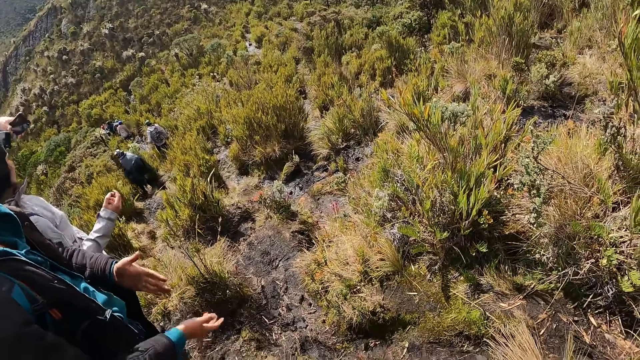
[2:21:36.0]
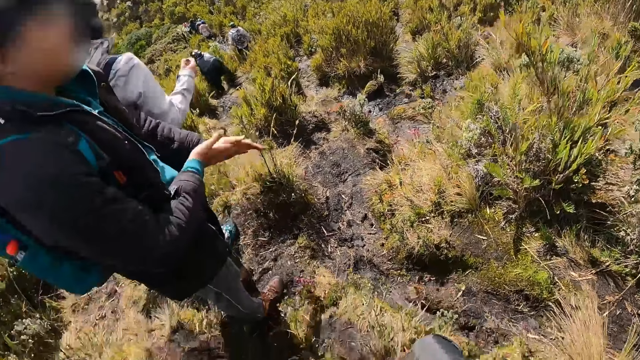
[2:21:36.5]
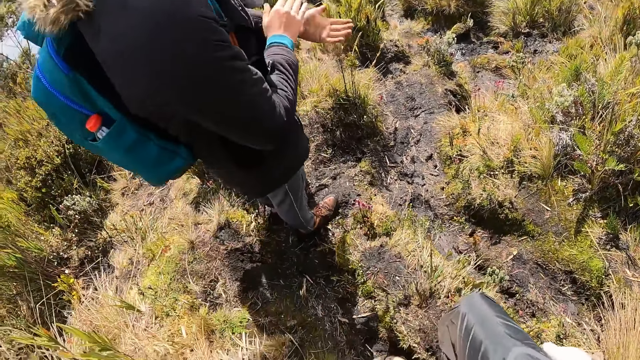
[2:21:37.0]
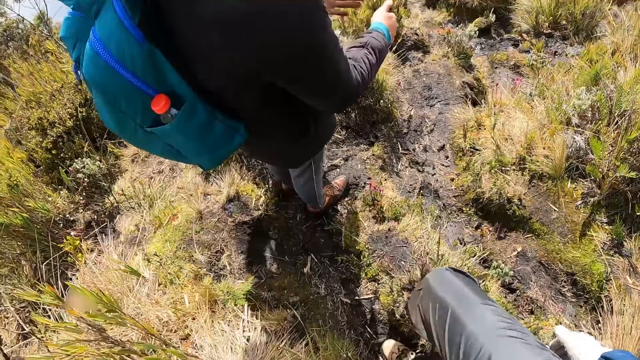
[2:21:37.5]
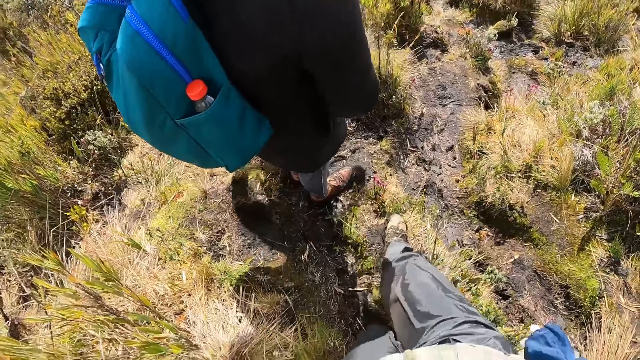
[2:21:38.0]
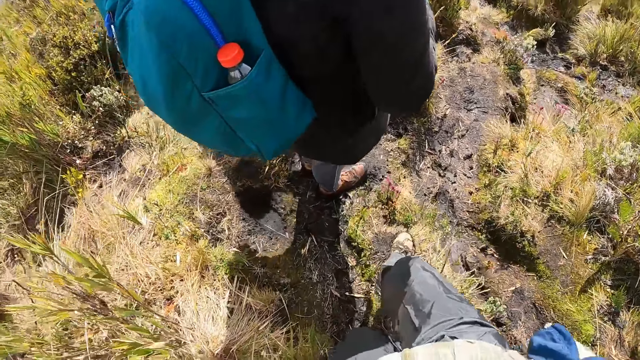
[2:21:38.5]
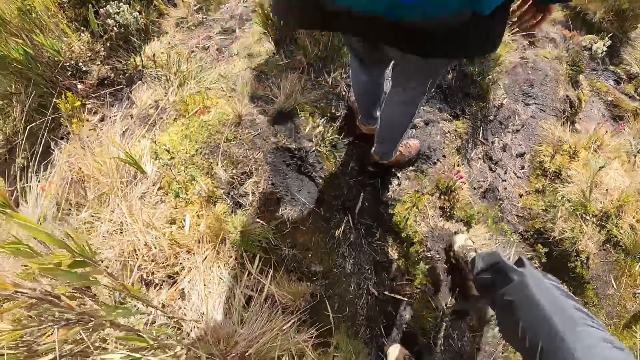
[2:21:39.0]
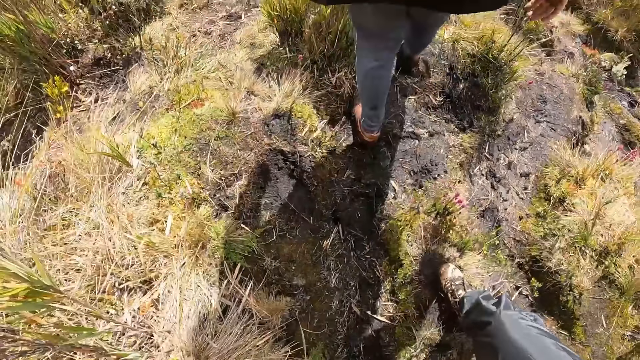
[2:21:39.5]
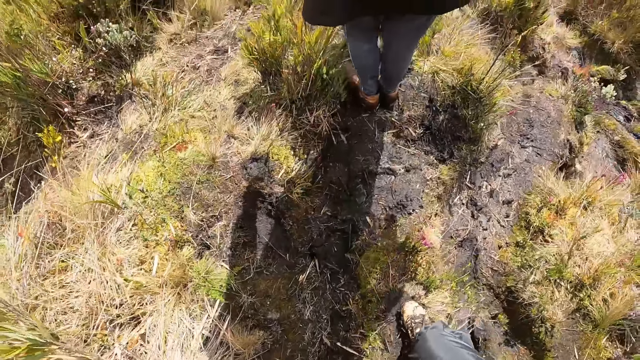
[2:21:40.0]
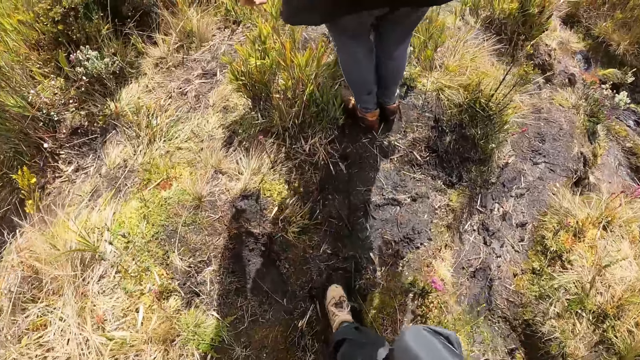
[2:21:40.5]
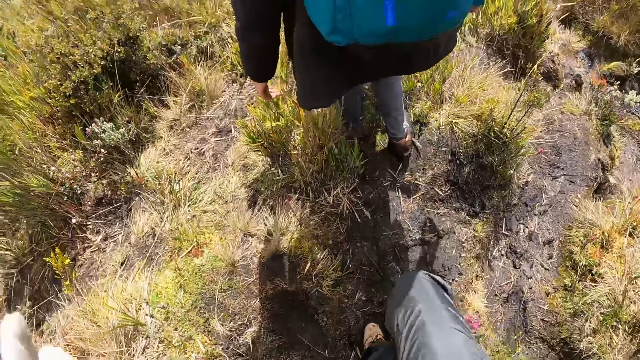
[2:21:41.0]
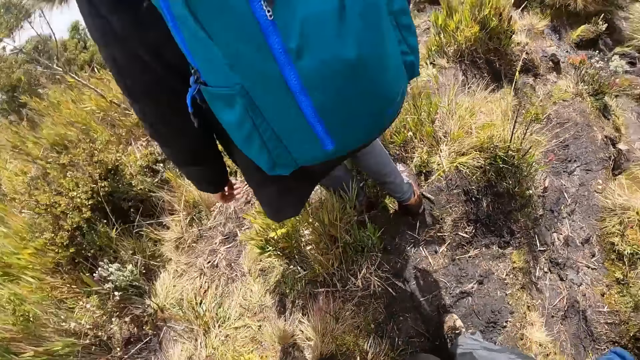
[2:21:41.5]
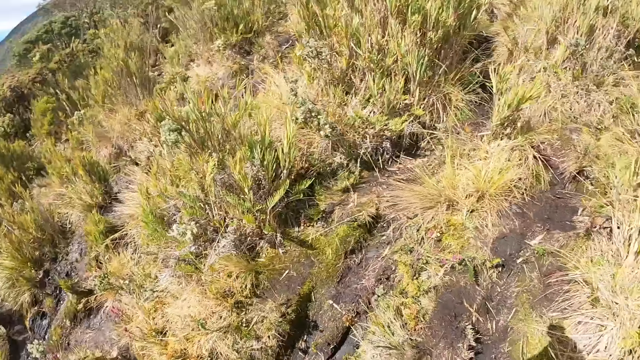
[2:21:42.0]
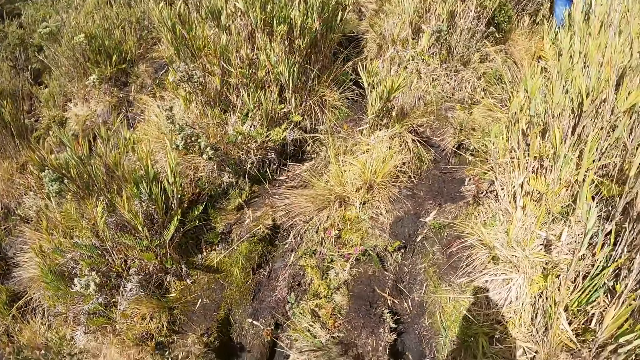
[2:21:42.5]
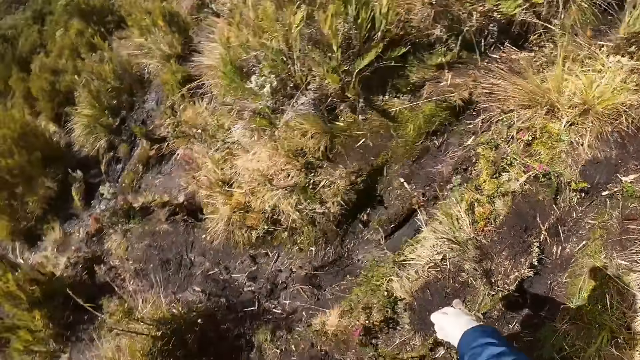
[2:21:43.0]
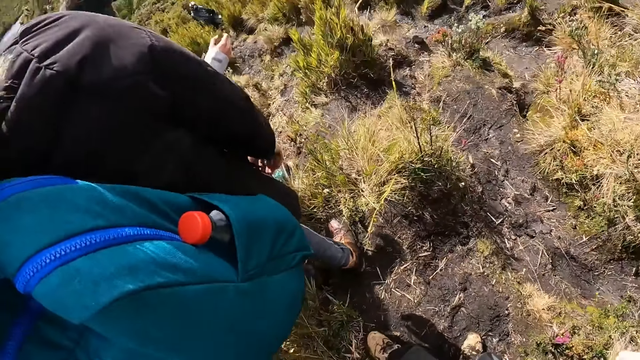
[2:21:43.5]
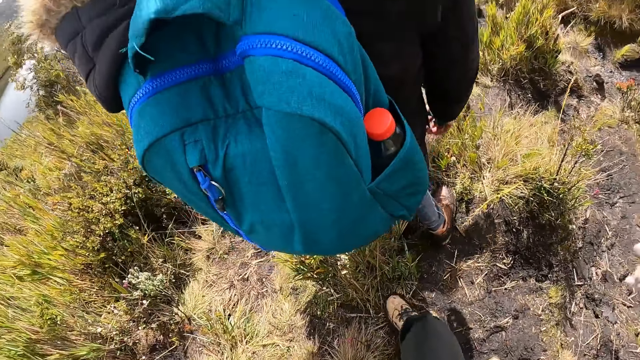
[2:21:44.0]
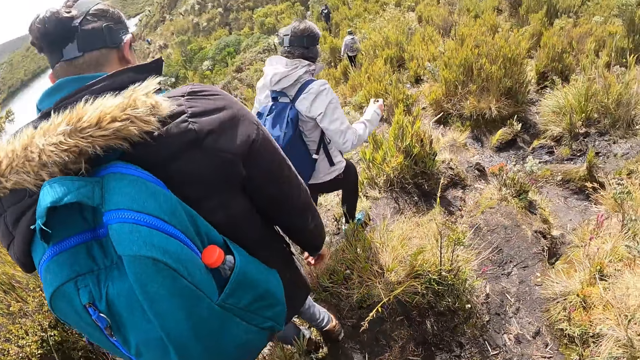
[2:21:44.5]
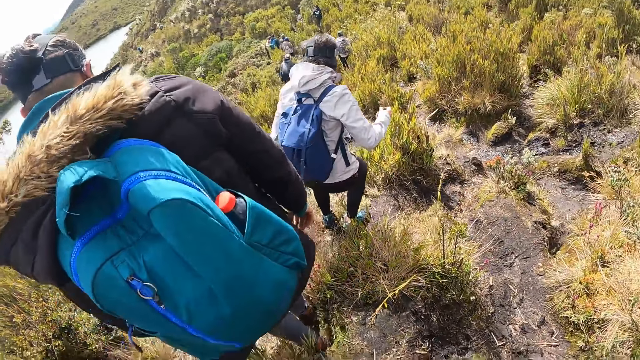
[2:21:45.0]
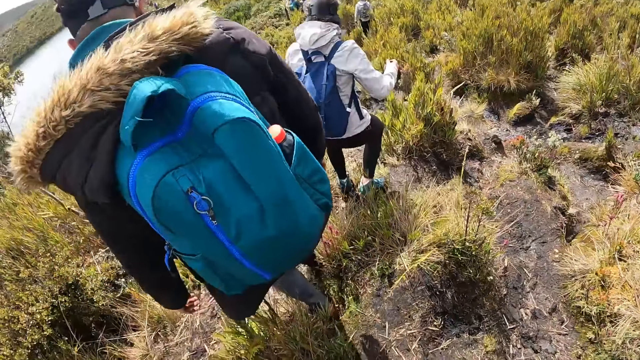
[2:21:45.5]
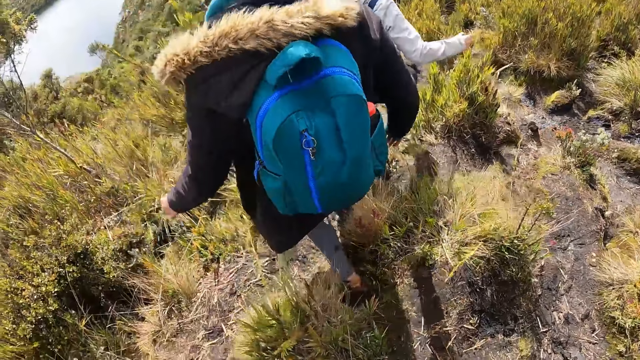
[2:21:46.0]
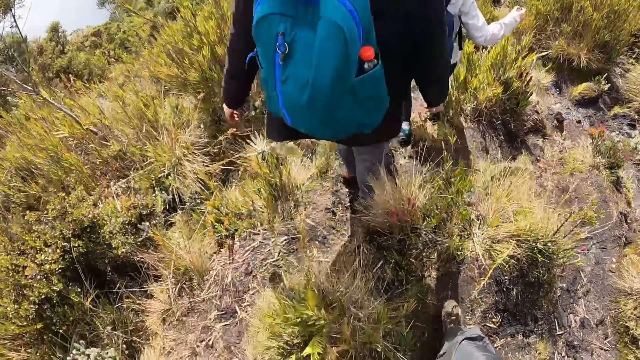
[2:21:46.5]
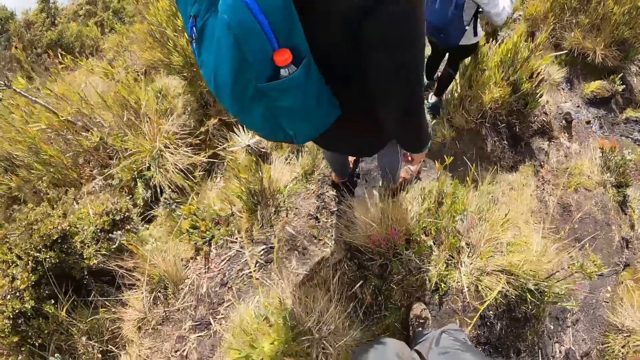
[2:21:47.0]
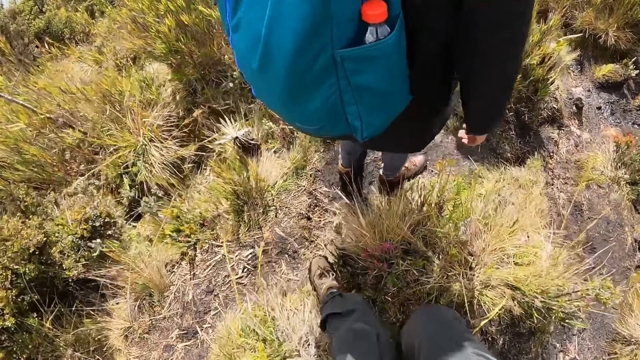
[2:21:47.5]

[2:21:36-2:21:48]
The camera wearer walks down the mountain with the woman and the other woman.

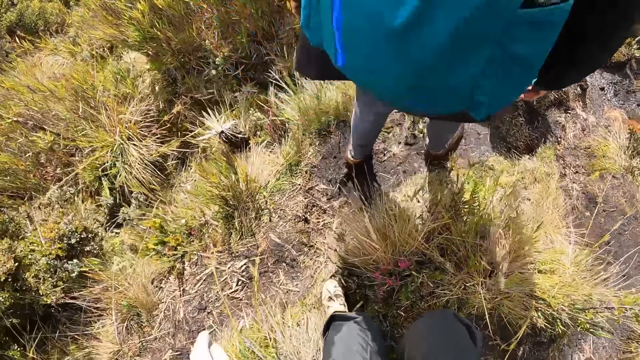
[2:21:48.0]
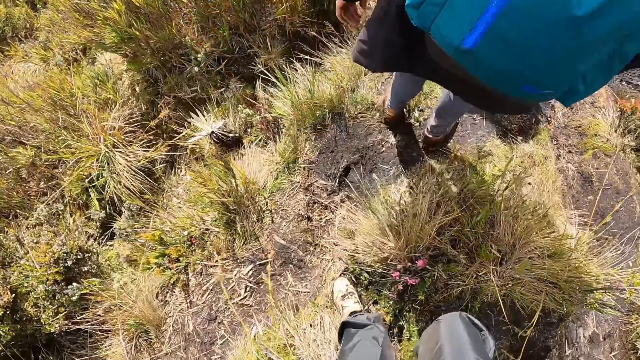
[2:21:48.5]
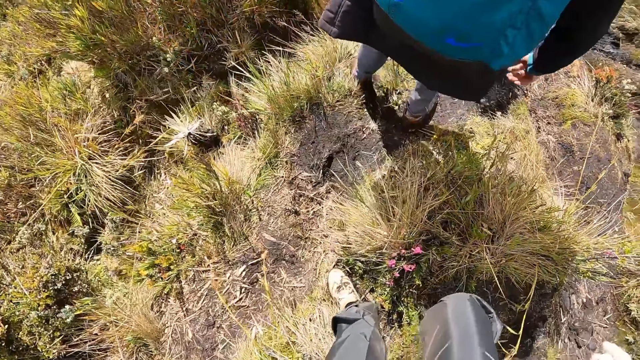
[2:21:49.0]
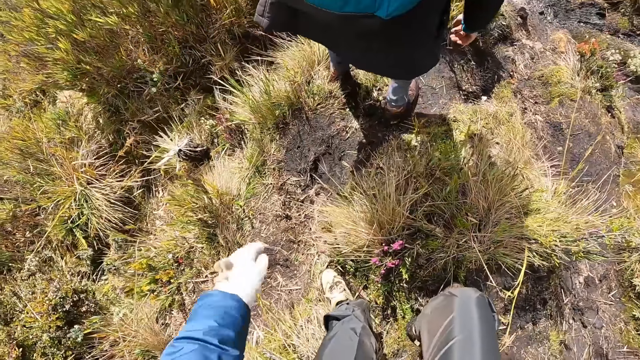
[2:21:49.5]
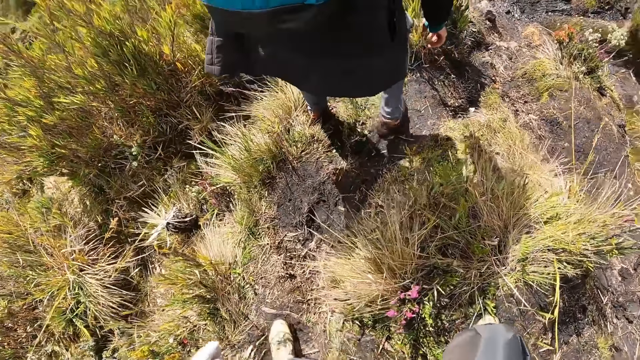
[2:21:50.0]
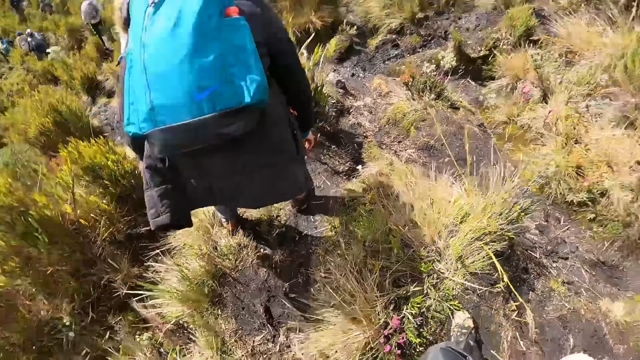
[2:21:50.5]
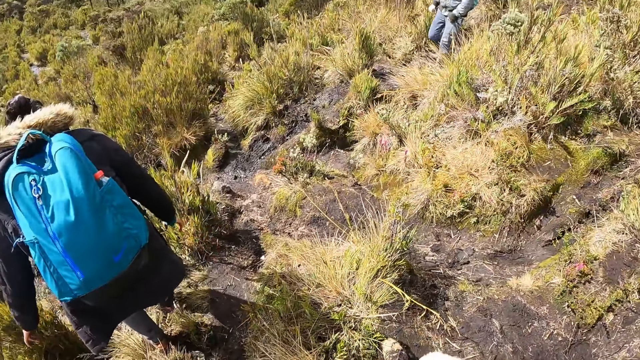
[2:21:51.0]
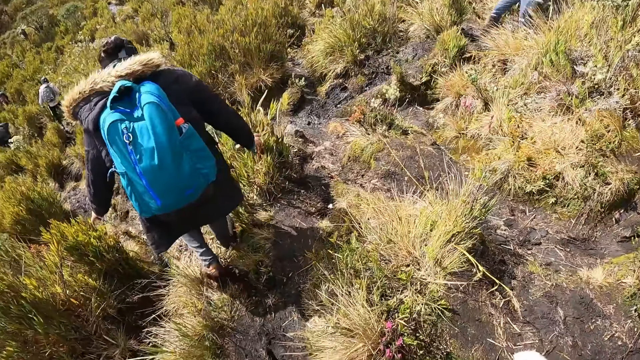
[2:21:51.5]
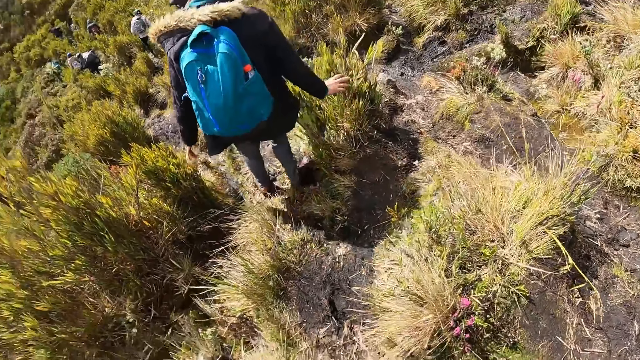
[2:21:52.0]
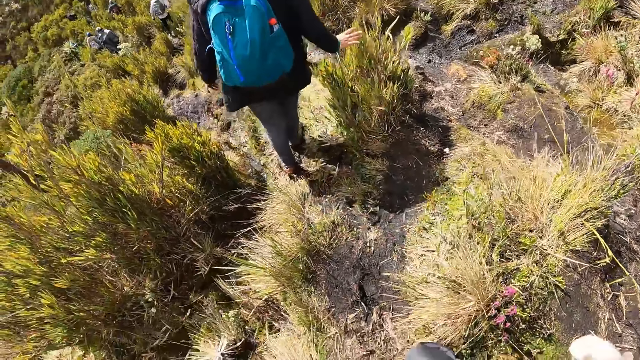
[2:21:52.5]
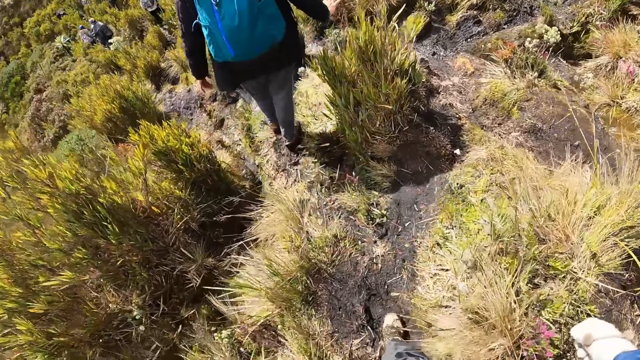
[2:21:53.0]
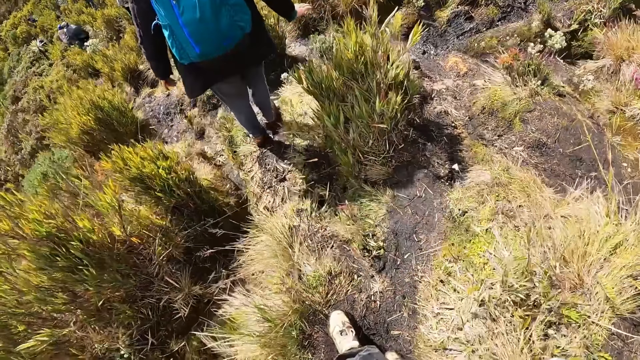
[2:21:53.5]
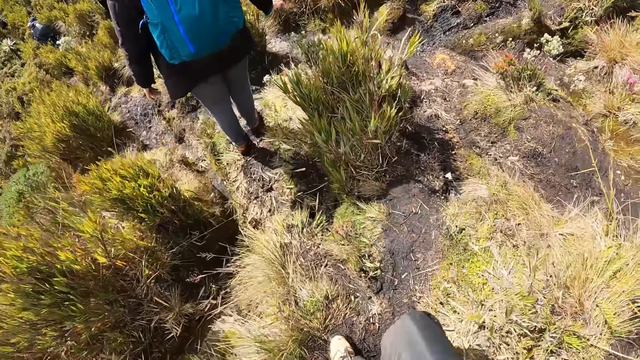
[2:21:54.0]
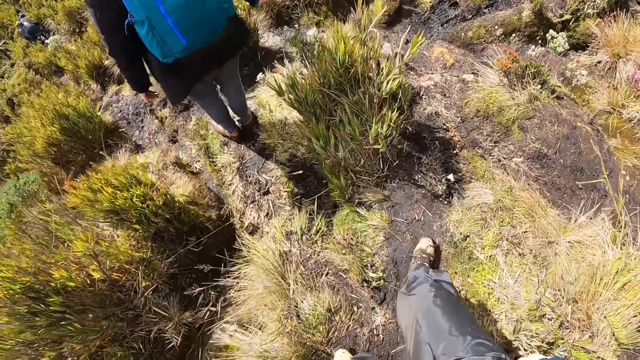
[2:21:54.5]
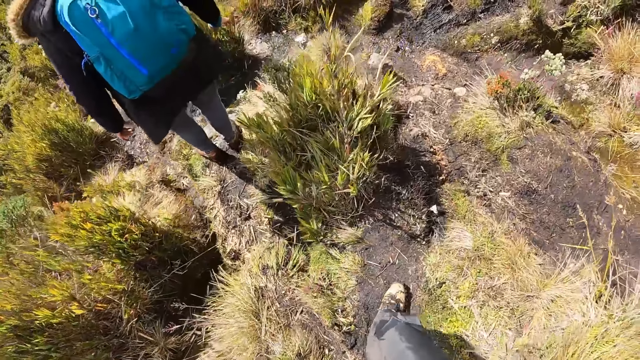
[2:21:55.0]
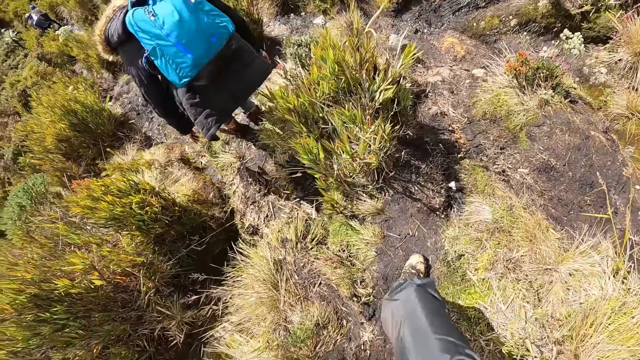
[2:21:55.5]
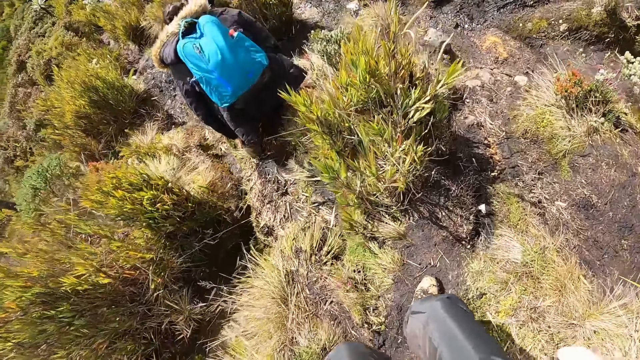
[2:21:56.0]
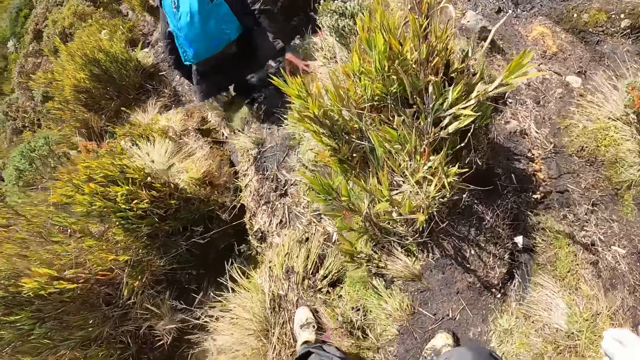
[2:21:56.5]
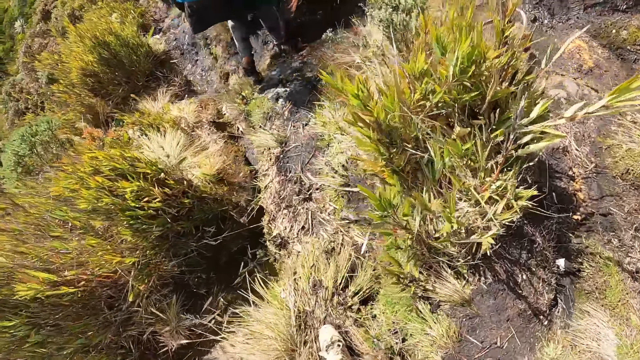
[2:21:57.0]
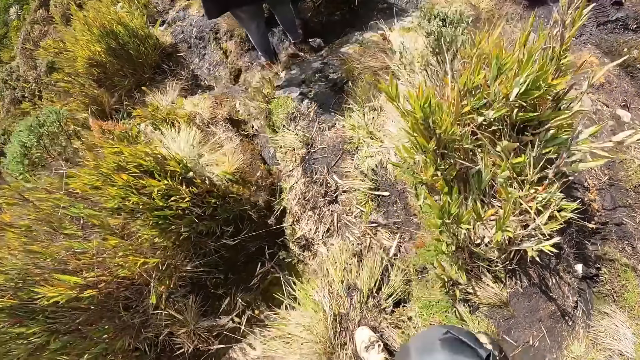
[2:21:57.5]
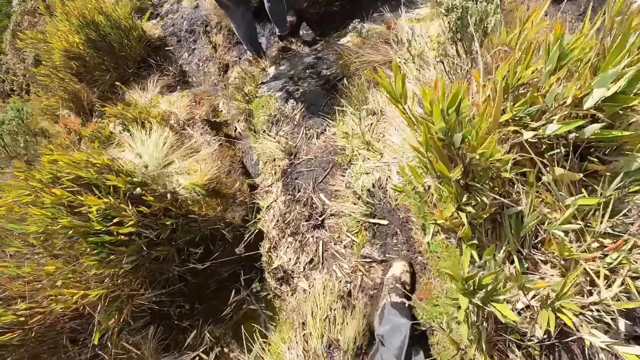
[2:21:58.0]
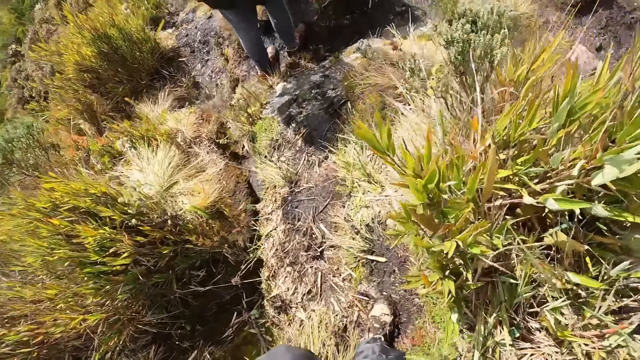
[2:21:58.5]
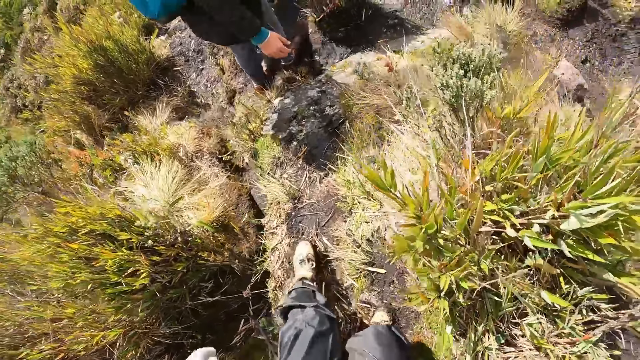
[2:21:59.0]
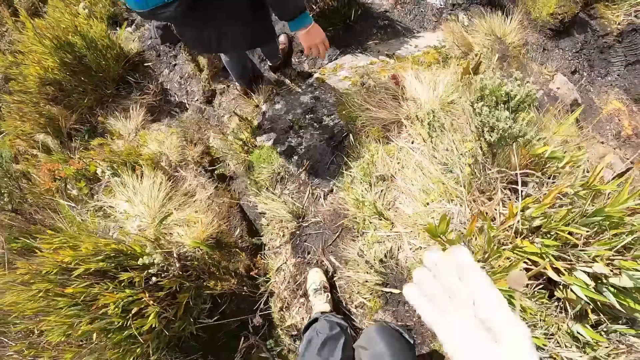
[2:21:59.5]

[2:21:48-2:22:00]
The woman places both hands on the ground.
